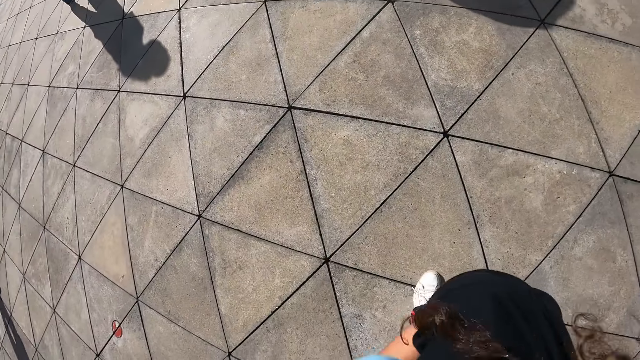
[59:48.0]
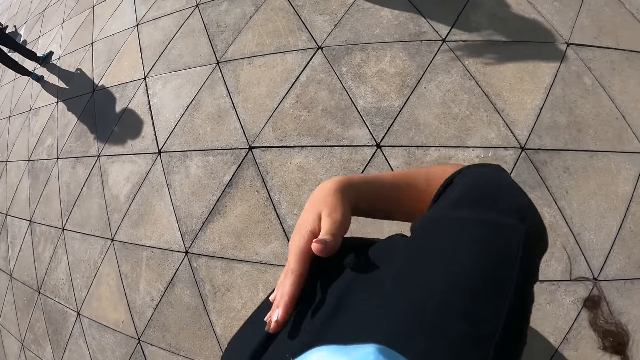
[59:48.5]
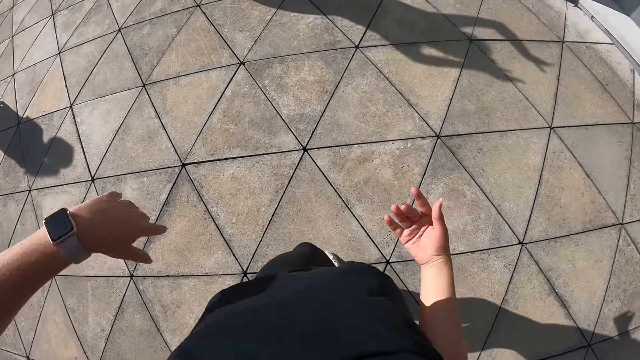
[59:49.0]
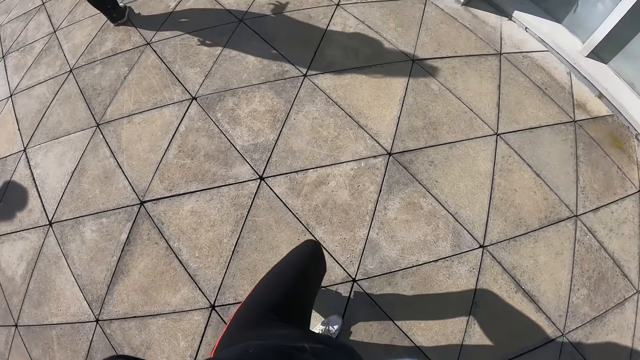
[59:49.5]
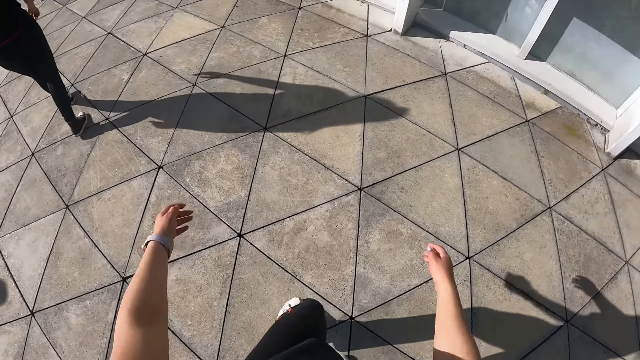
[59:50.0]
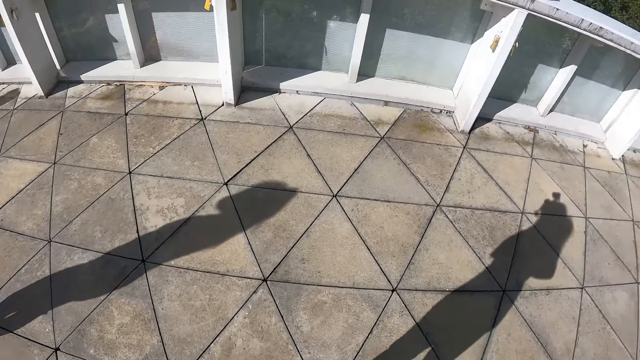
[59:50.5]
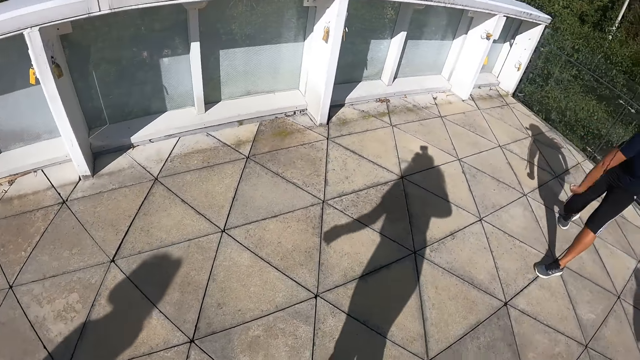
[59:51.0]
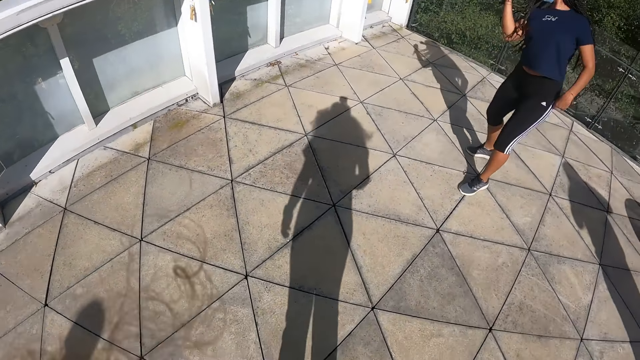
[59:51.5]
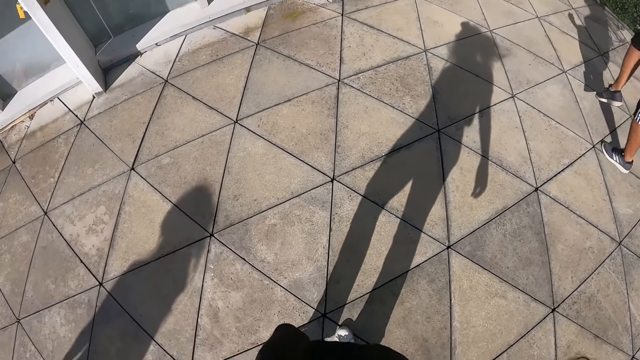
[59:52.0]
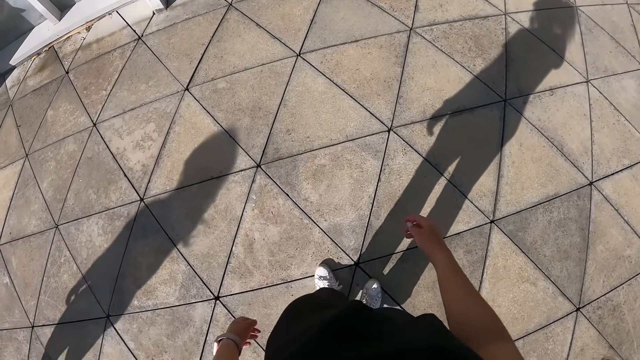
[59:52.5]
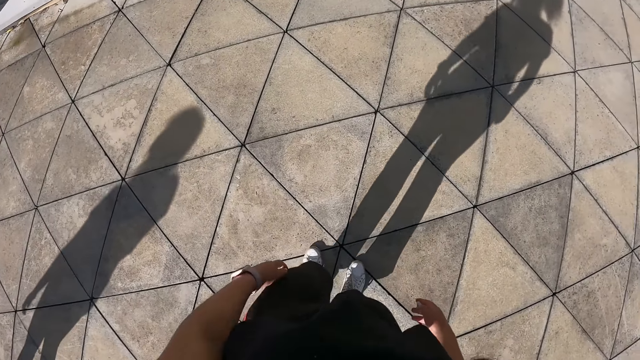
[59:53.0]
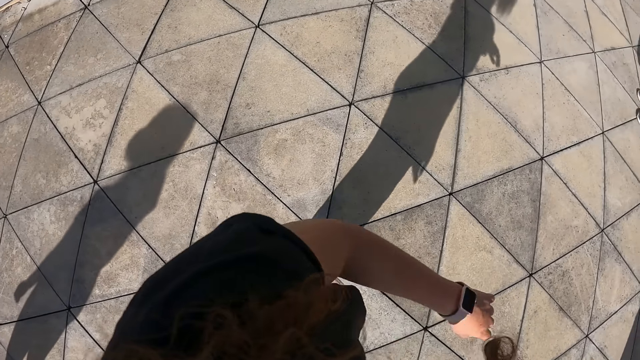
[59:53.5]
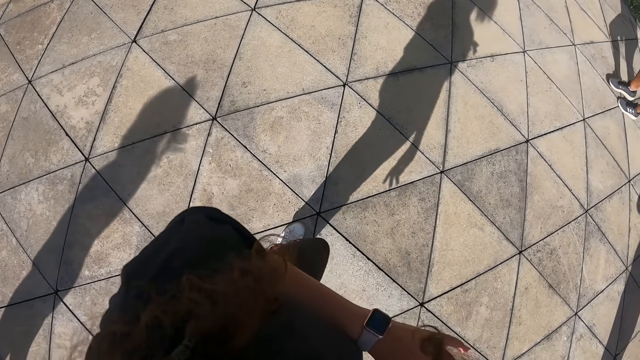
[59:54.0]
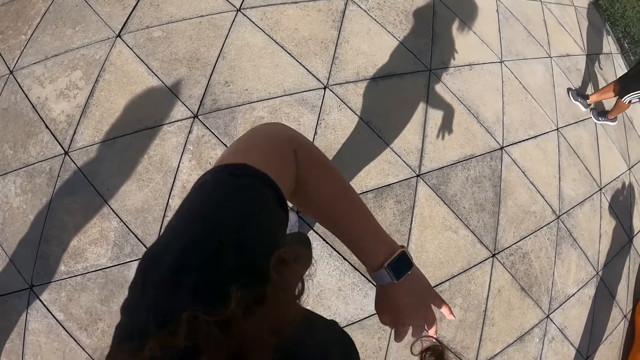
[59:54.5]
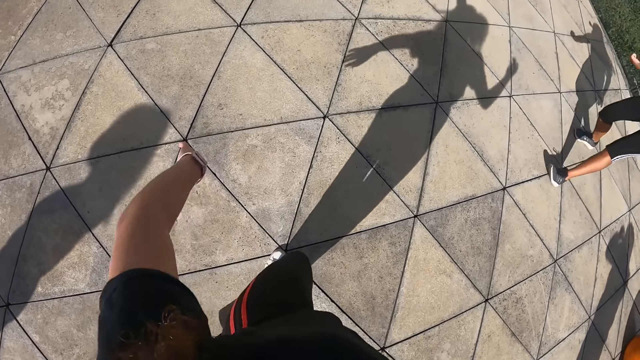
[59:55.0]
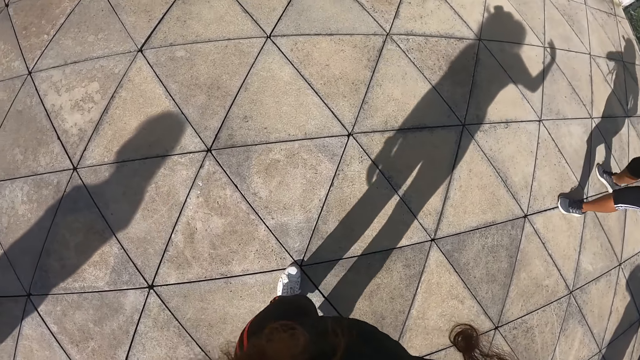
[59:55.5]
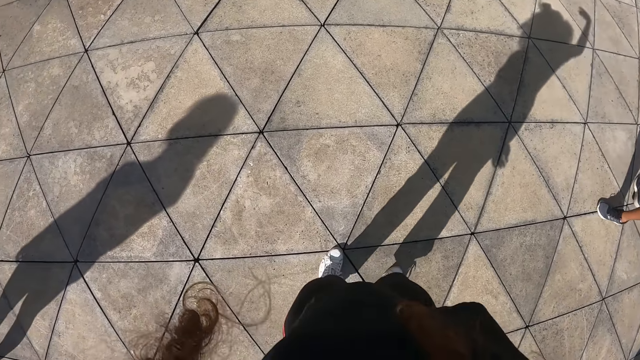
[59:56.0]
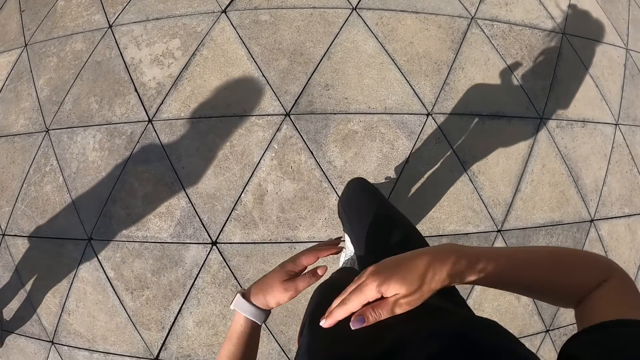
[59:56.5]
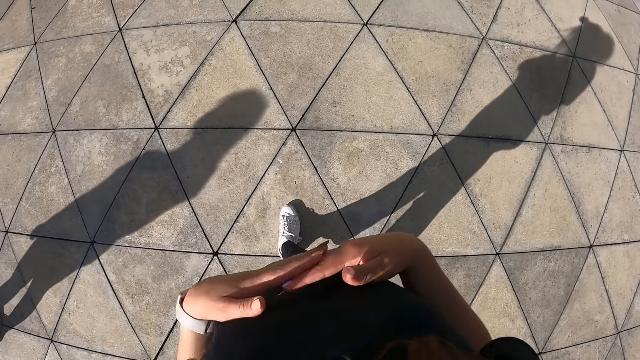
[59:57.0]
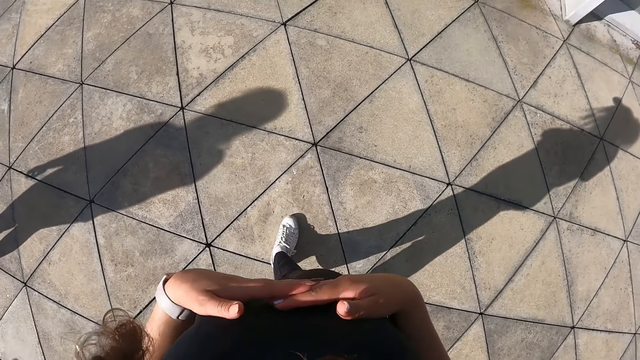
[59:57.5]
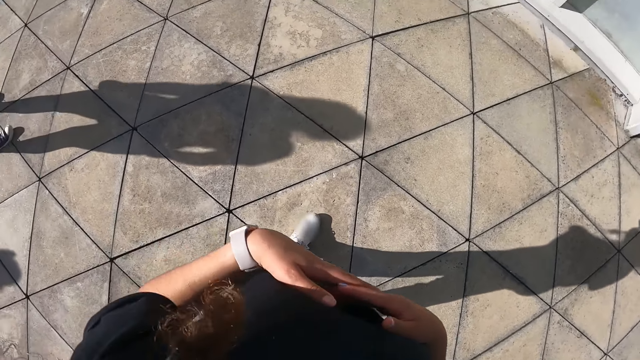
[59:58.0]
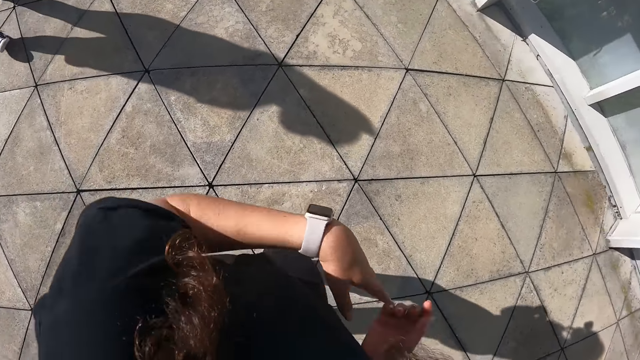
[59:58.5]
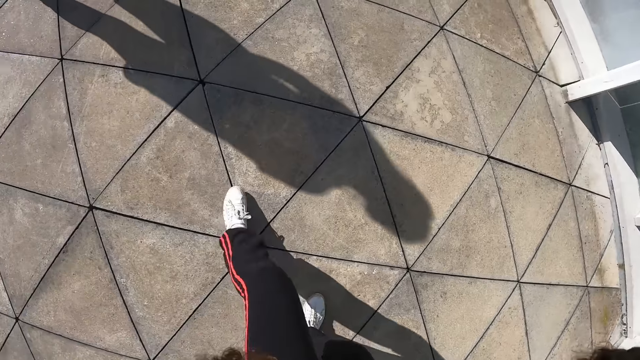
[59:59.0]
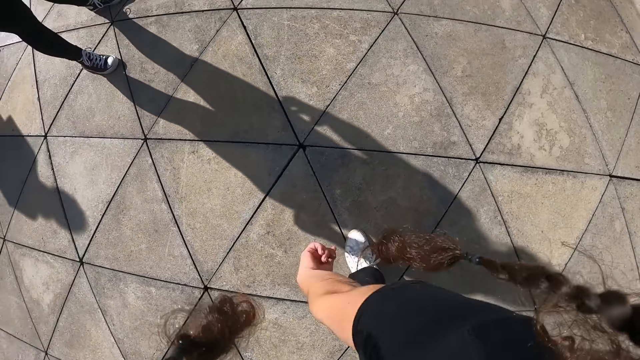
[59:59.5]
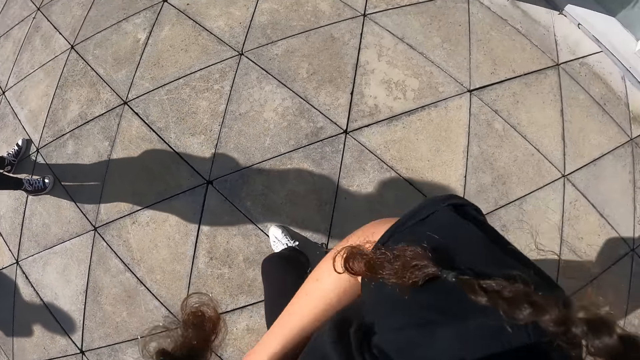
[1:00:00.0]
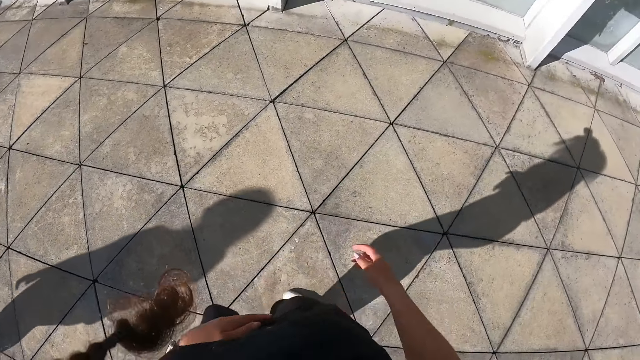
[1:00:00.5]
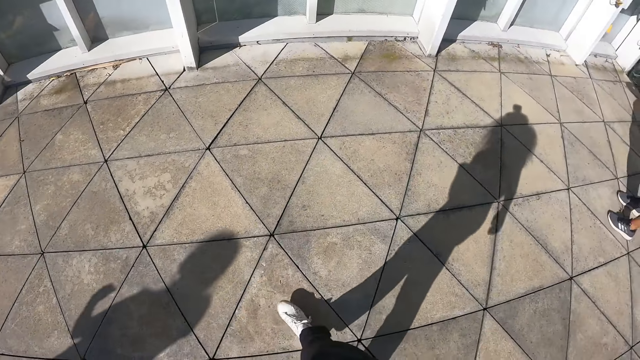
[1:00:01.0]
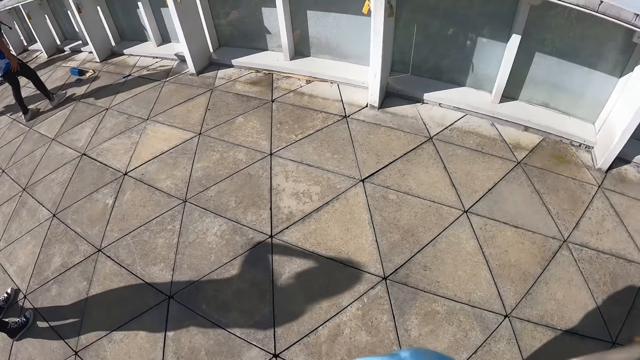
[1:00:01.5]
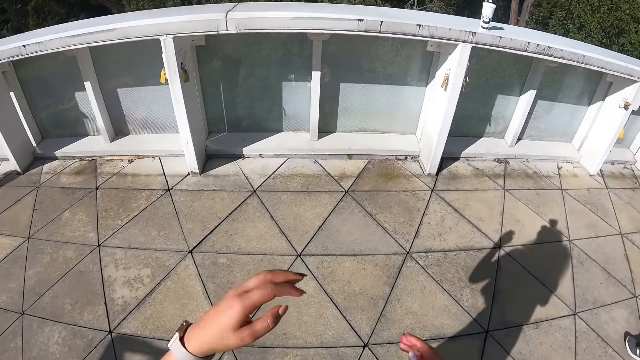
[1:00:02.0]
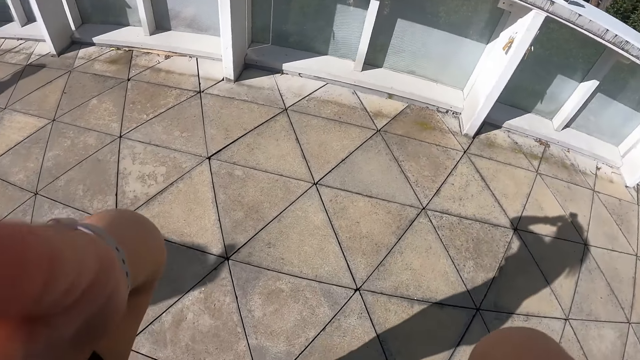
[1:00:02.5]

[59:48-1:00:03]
The camera wearer dances. A woman dances. The camera wearer dances.

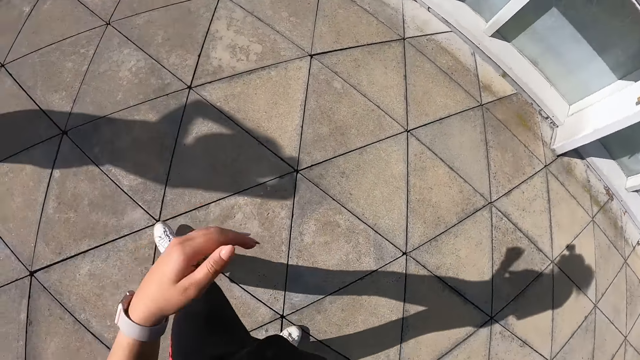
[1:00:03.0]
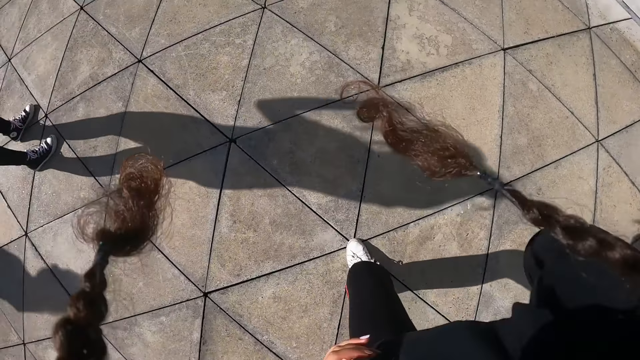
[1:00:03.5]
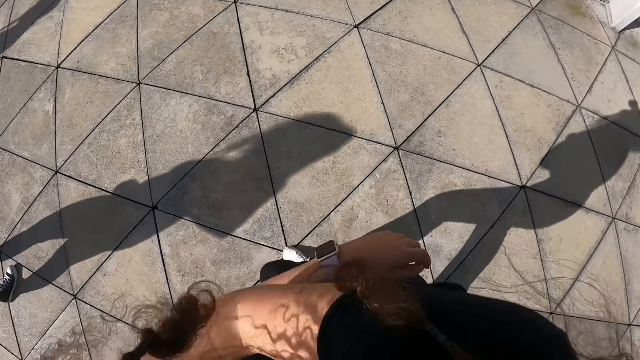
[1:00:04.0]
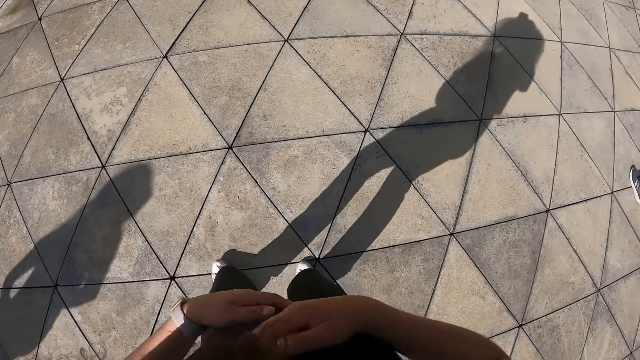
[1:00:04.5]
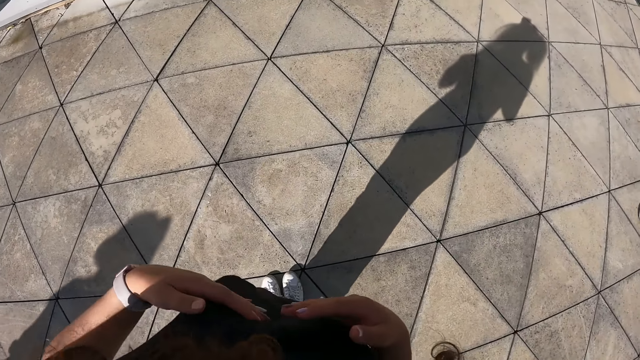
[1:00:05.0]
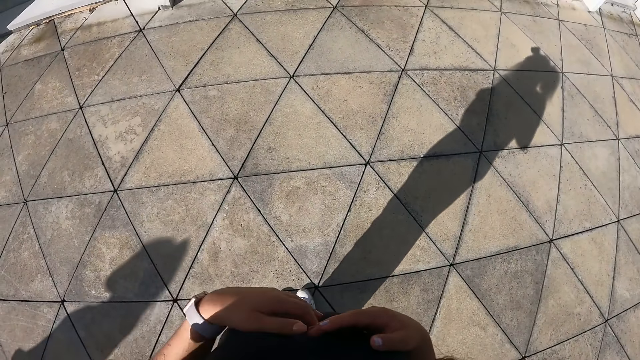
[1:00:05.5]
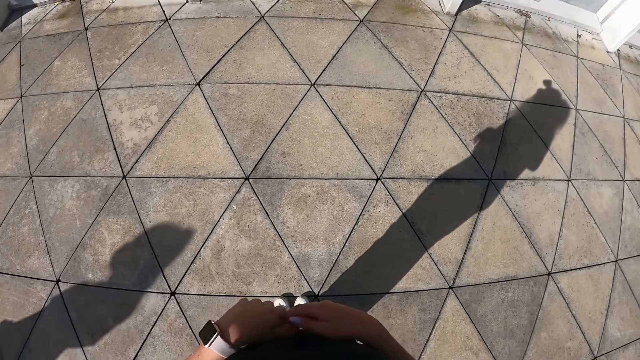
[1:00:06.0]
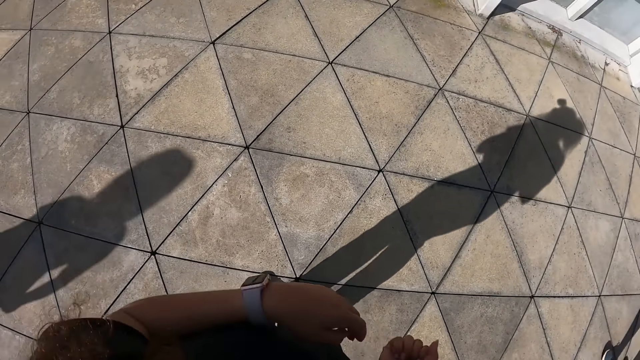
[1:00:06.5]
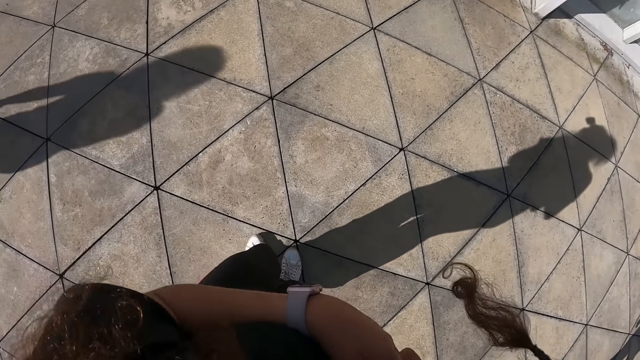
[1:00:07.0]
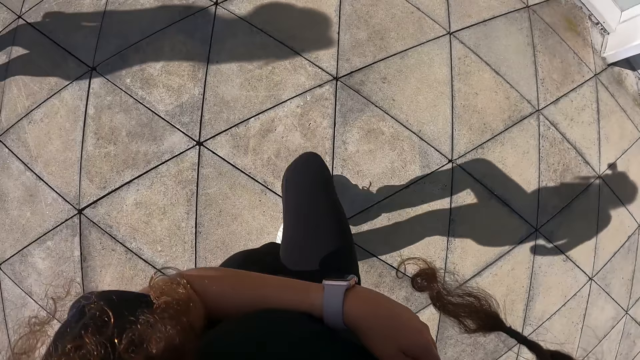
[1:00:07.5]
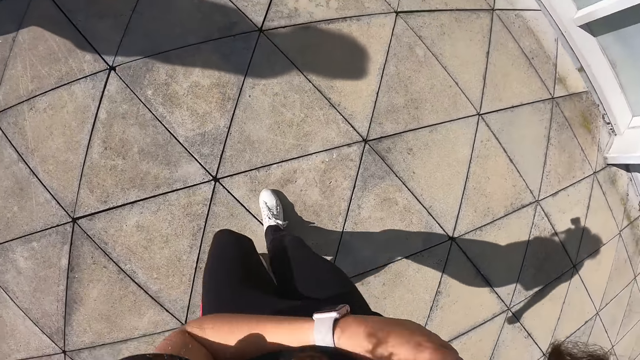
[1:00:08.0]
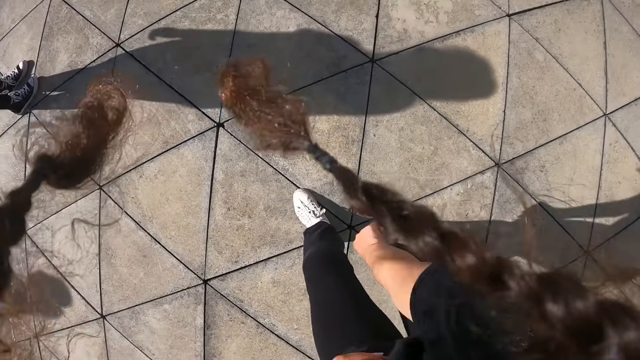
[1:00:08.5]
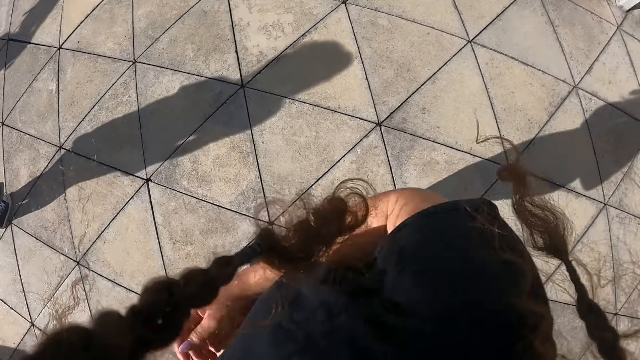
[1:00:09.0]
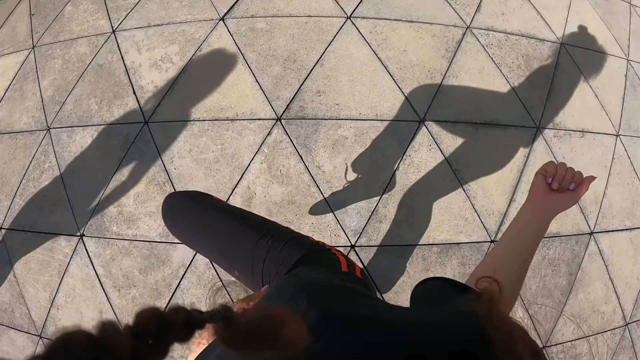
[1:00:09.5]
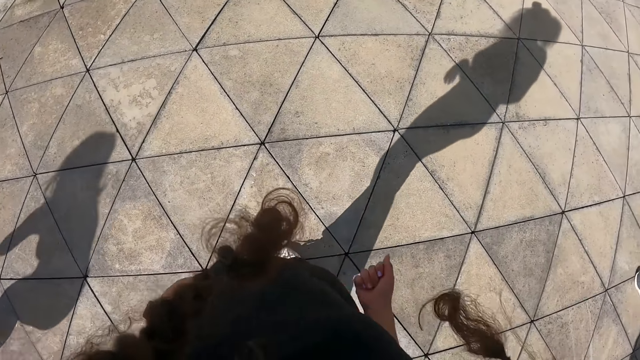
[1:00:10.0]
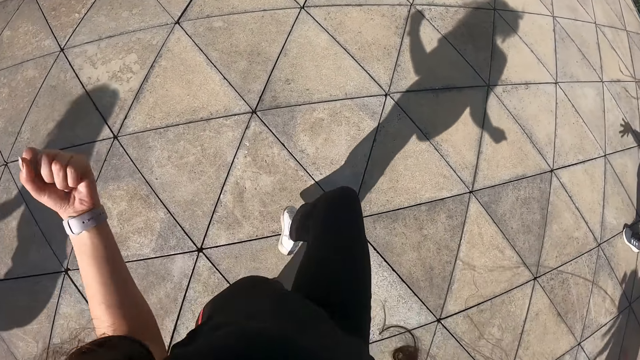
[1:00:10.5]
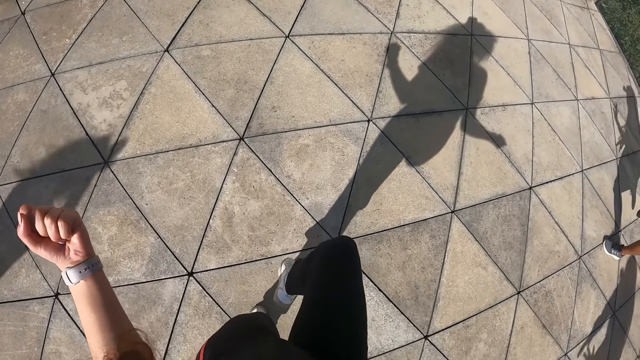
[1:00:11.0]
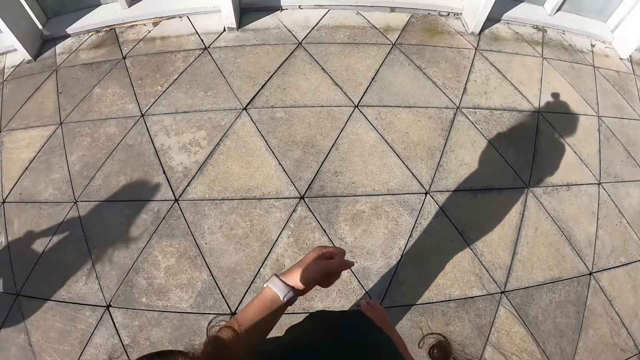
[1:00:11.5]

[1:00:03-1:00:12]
The camera wearer dances.
